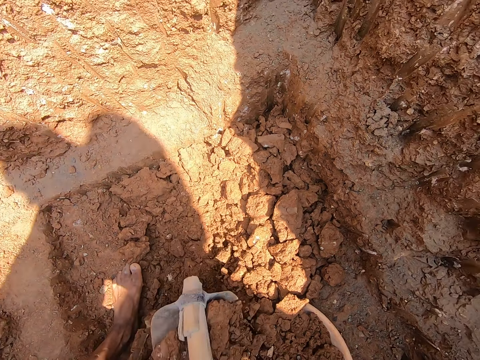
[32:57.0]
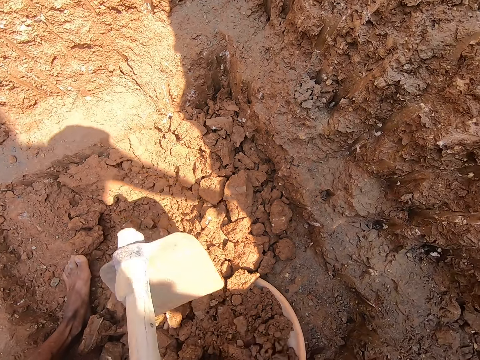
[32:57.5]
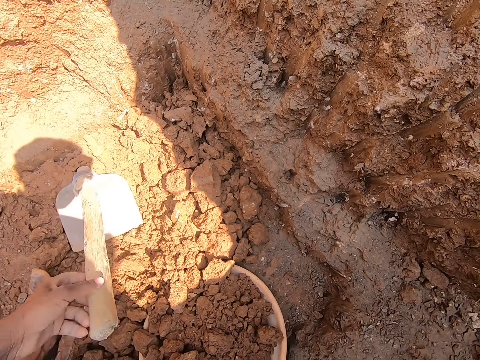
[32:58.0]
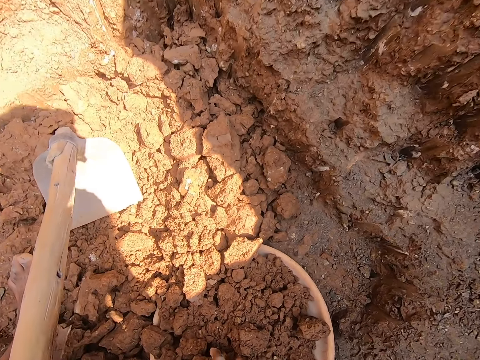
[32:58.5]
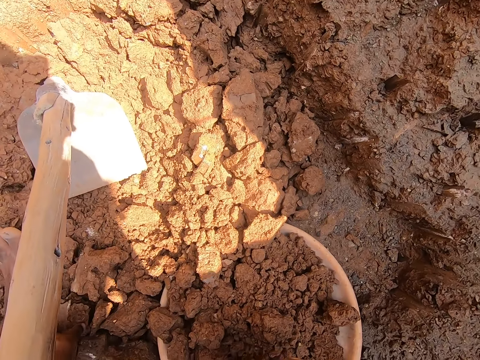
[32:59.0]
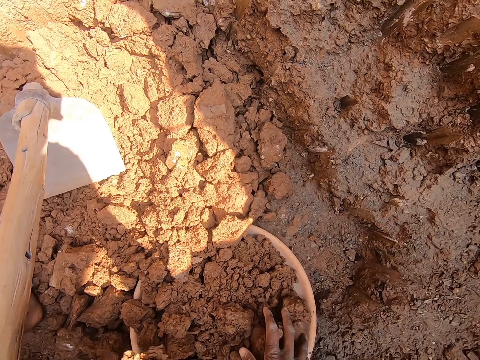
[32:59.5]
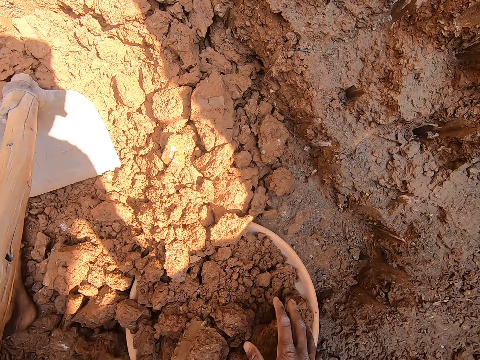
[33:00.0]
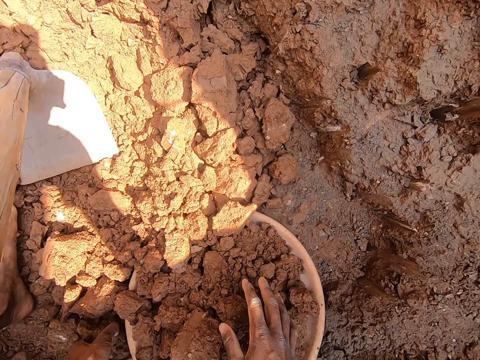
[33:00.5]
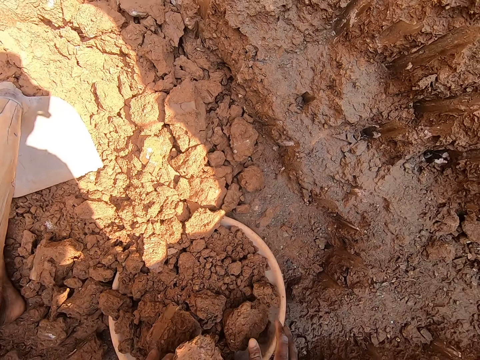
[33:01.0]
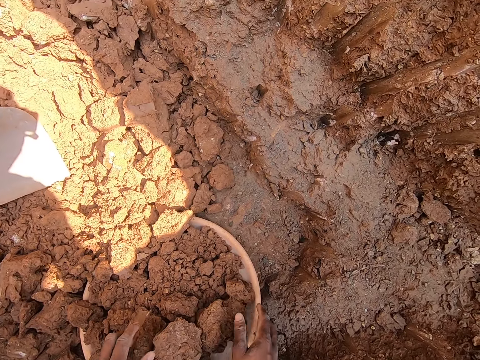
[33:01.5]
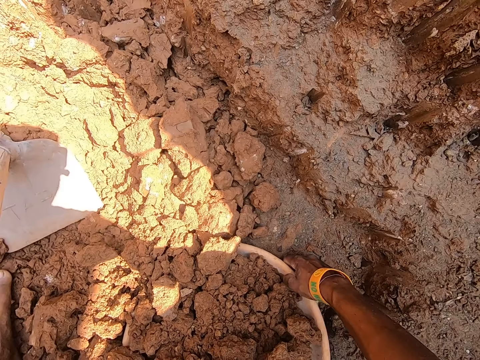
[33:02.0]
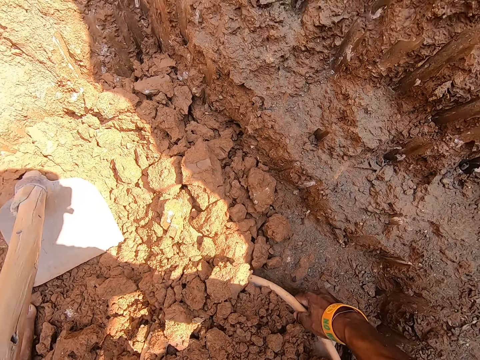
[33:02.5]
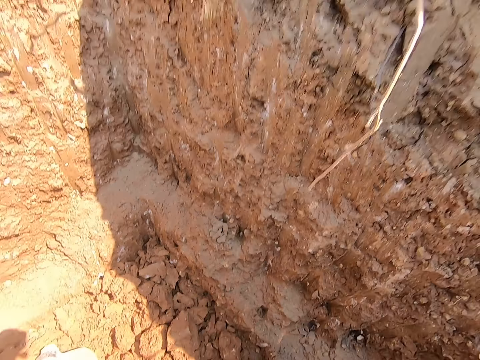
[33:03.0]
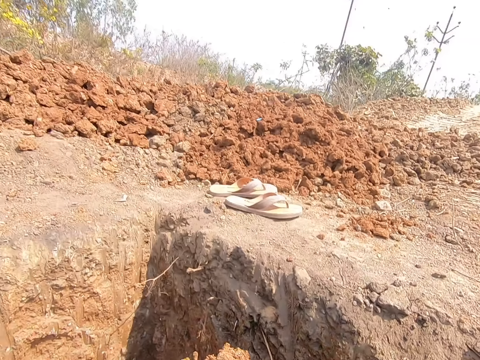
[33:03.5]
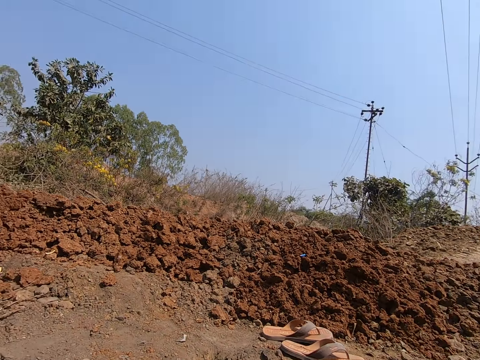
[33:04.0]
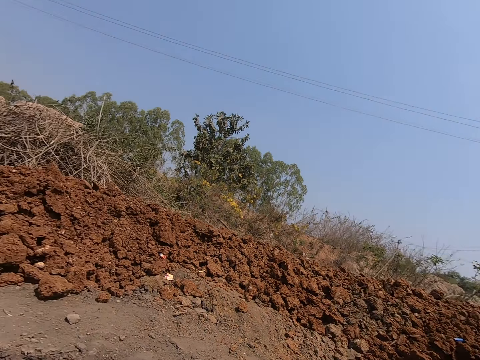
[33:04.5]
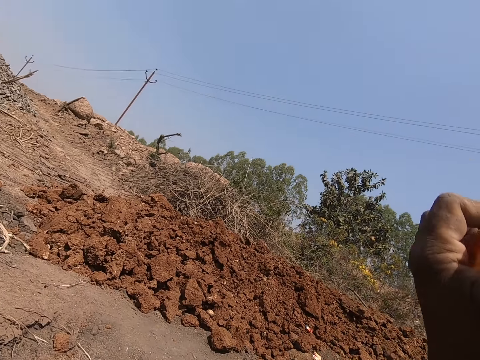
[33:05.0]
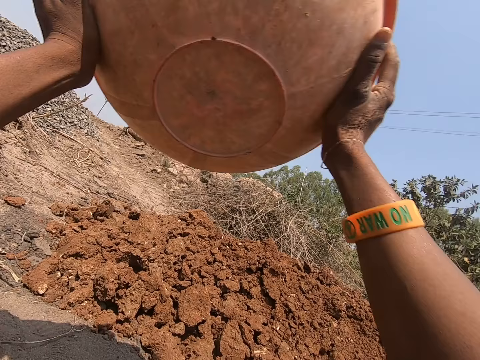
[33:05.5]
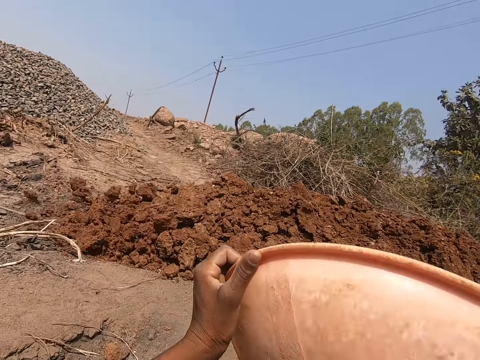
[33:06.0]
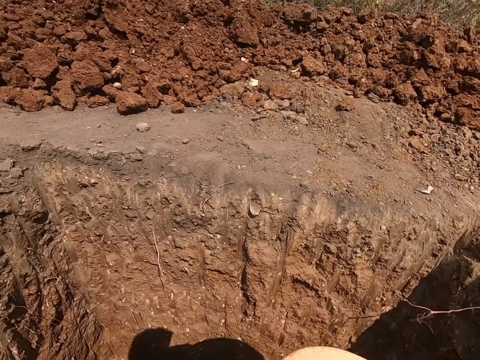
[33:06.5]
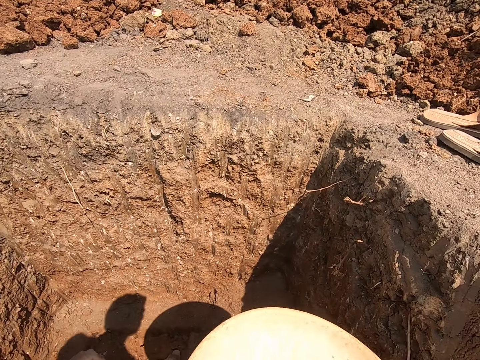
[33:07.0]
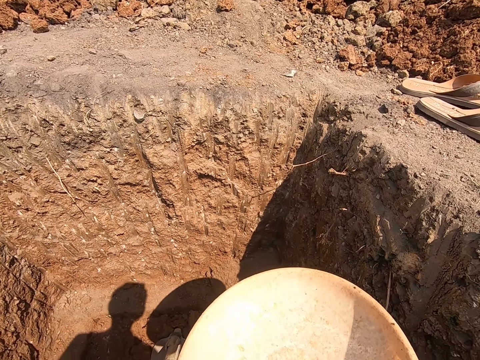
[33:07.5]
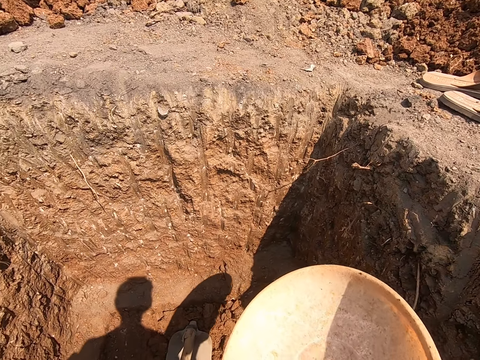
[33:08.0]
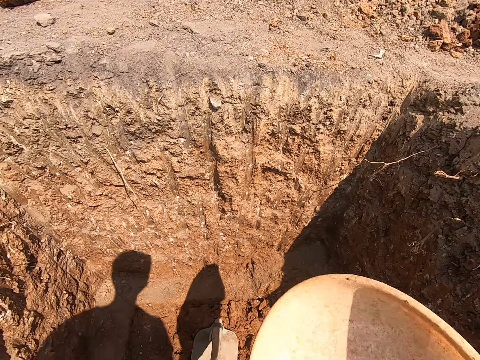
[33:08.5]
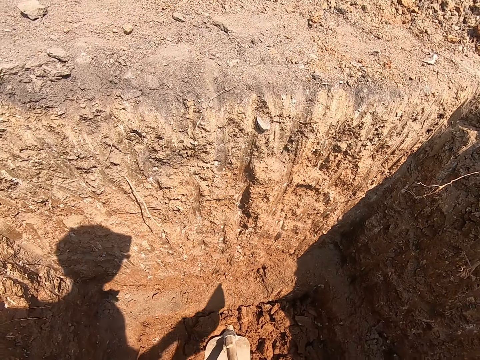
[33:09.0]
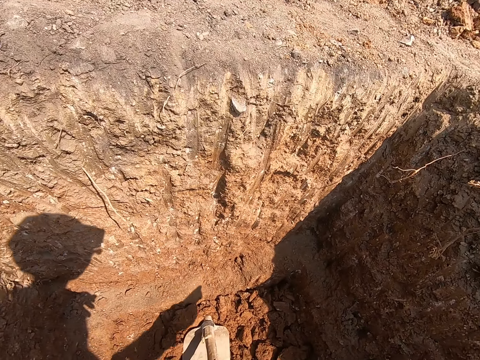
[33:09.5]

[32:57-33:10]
The camera wearer places the soil on the plastic. He drops the hoe on the ground of the pit with his left hand. He picks a stone from the ground with his left hand. He drops the stone in his left hand in the mortar pan. He picks a stone from the ground with his left hand. He drops the stone in his left hand in the mortar pan. He picks the soil clot. He carries the mortar pan from the ground with his hands. He picks the plastic with the soil. He pours the soil from the plastic. He throws the stones in the mortar pan on the ground with his hands.

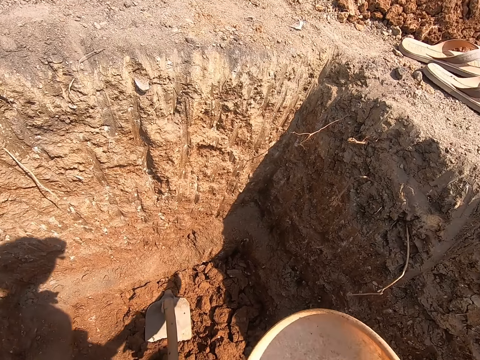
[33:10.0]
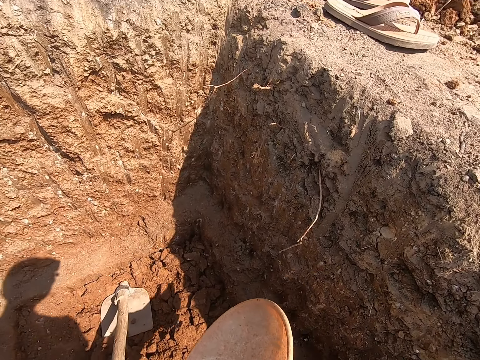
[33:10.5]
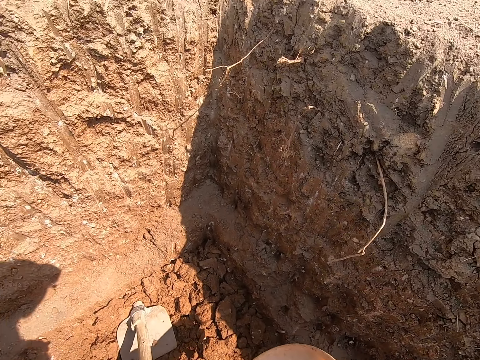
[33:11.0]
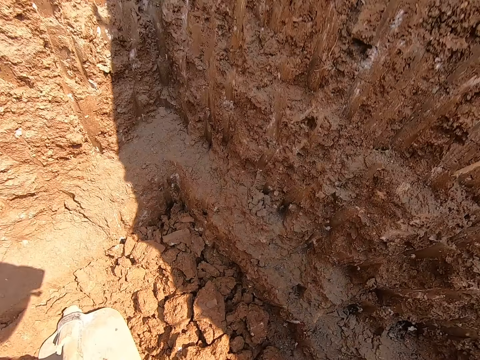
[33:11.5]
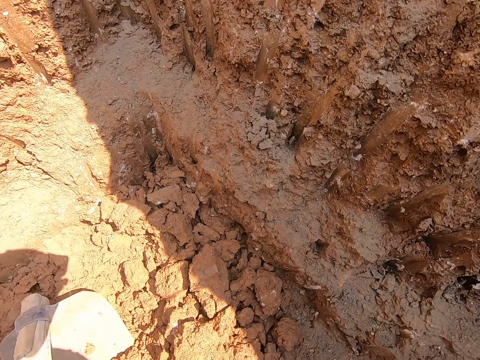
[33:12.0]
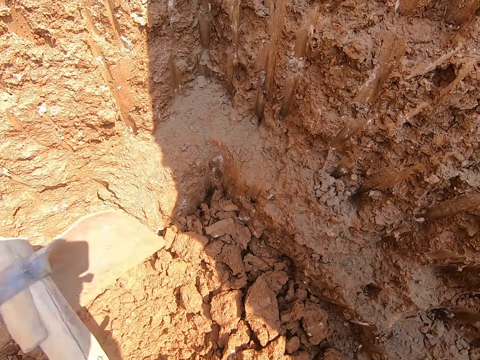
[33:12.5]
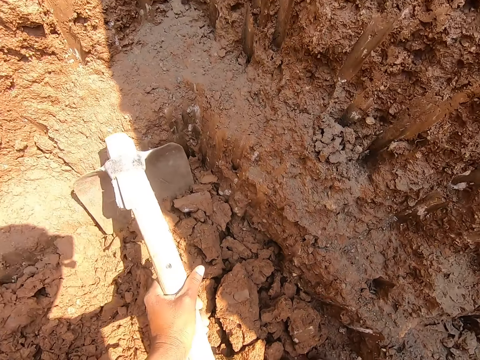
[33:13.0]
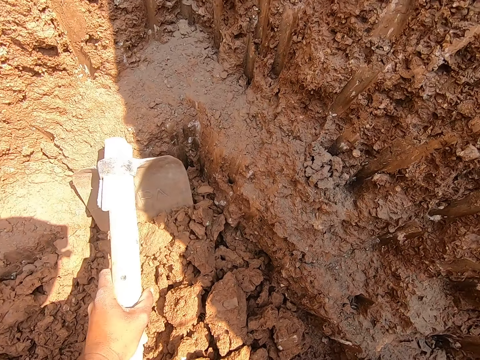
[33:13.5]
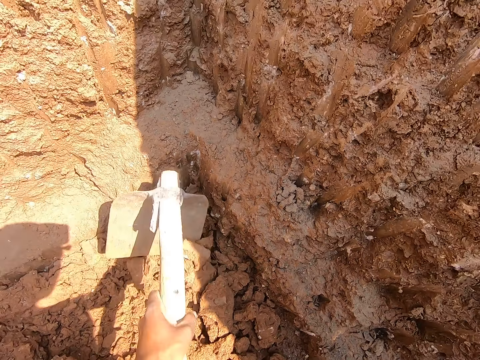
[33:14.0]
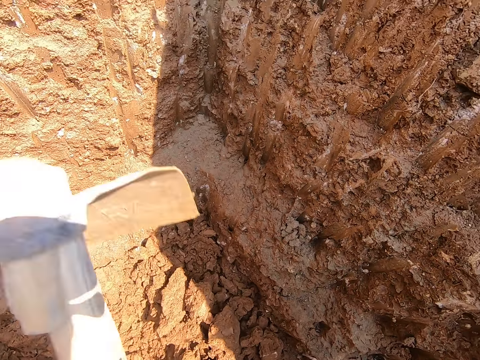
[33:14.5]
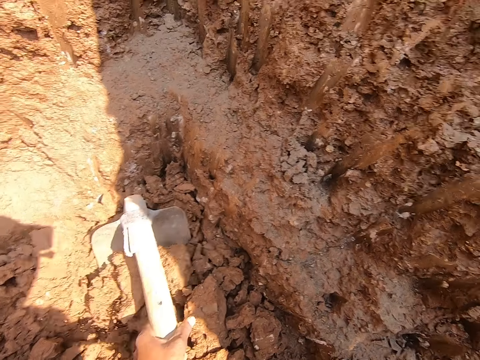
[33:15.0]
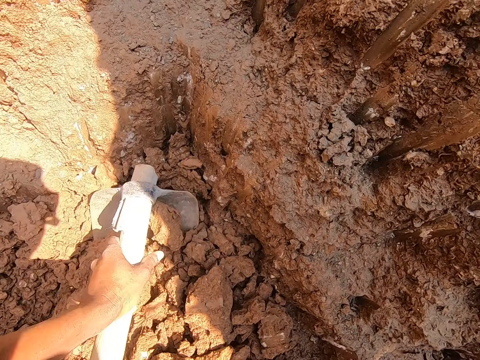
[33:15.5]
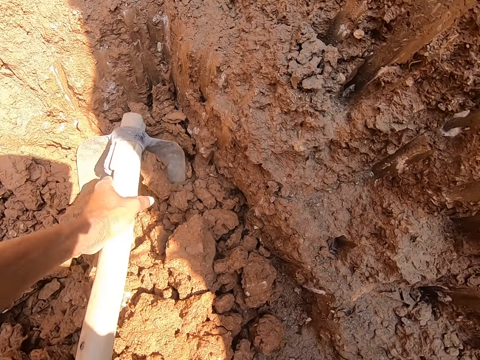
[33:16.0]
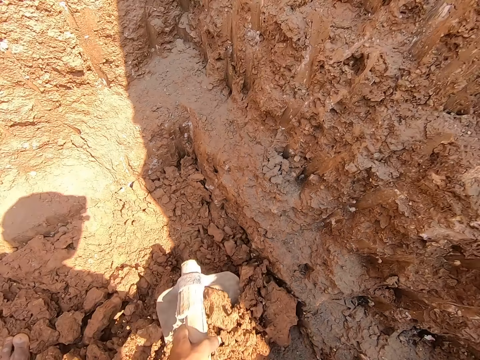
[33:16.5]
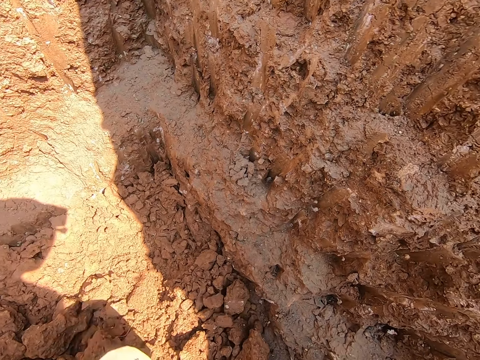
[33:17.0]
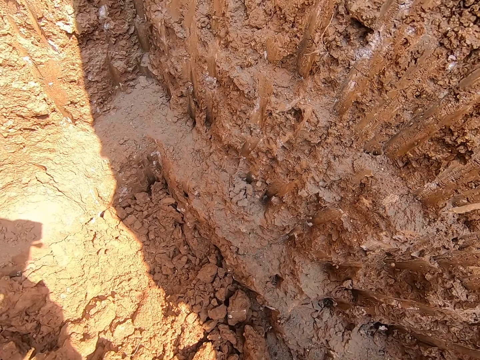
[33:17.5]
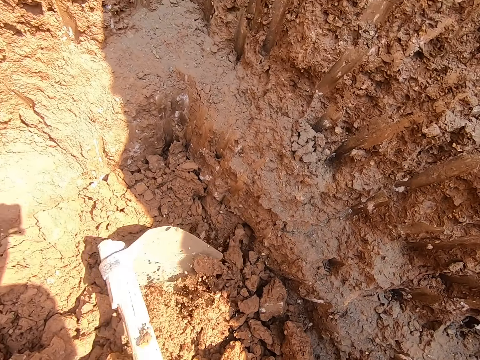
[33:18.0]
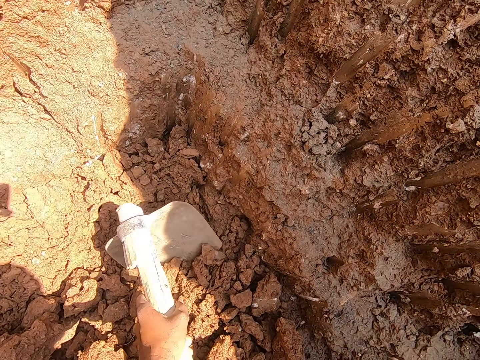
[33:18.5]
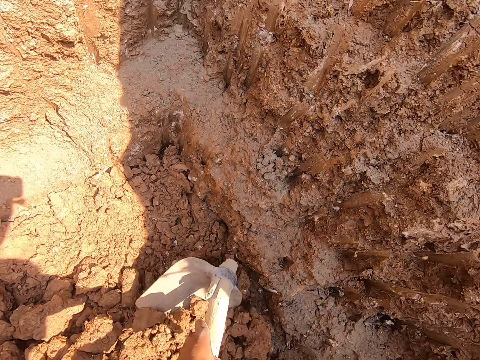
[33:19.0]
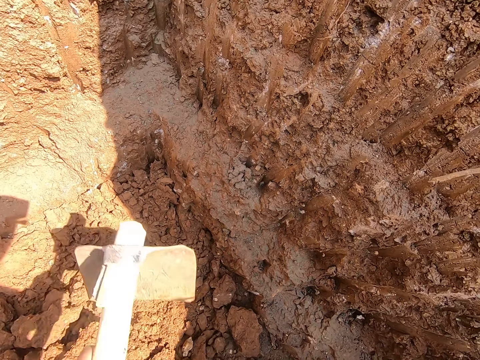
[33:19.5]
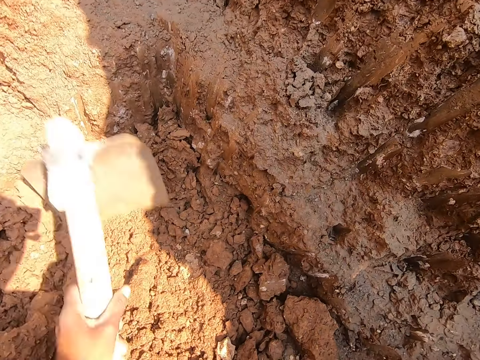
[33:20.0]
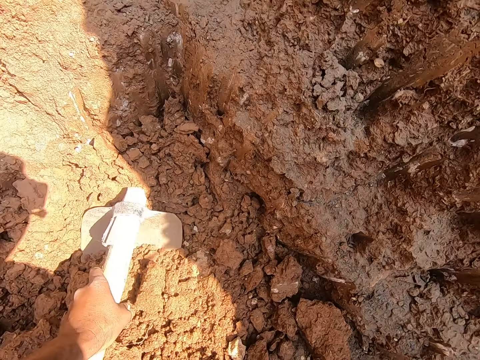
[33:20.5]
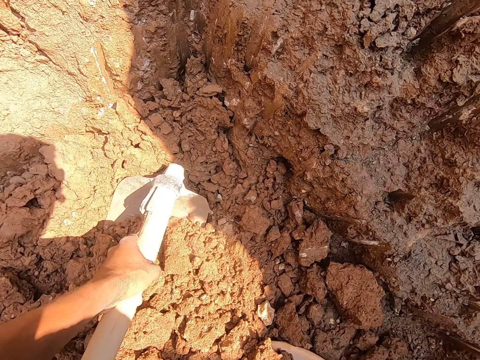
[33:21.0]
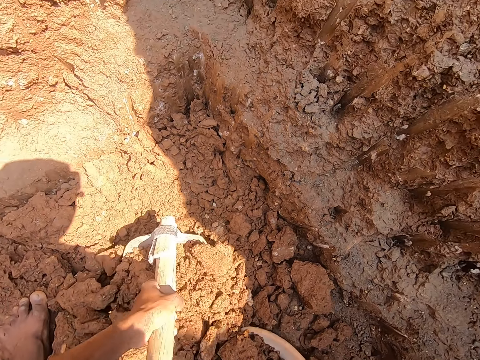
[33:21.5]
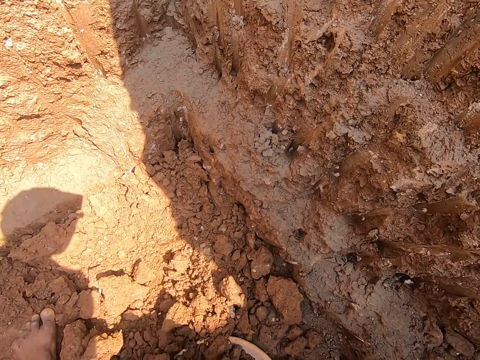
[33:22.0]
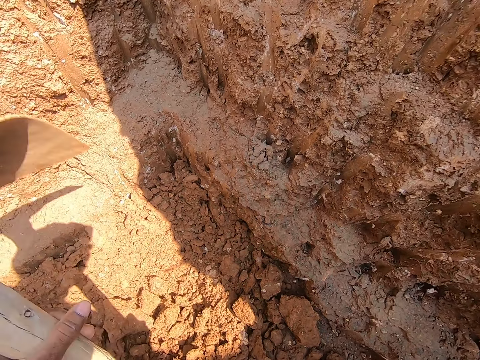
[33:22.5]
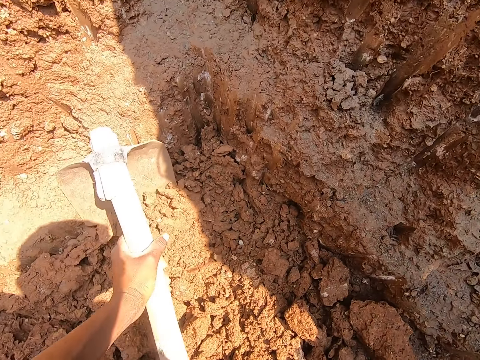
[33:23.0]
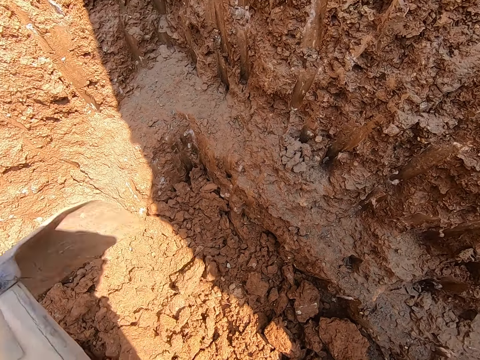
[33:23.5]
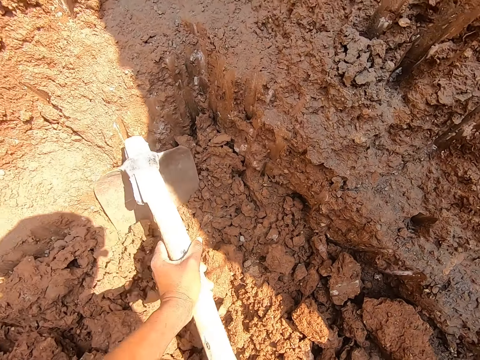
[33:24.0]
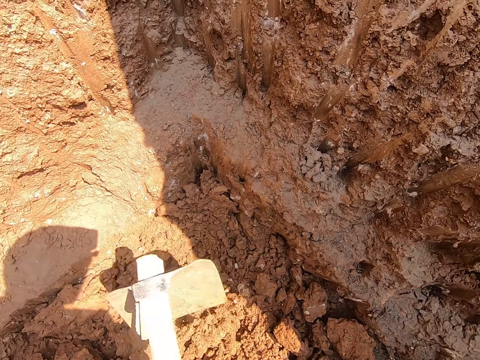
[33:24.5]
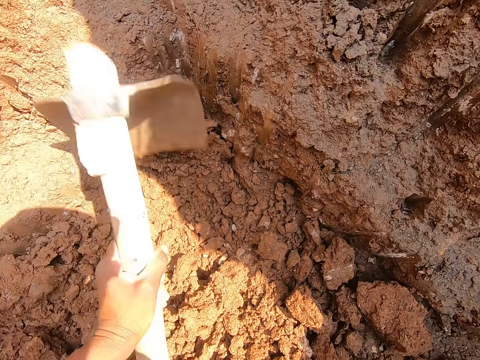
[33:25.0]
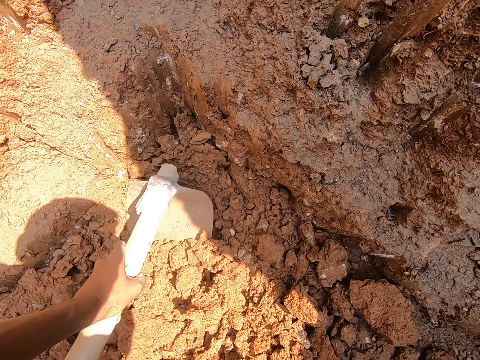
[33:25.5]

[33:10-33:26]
The camera wearer picks the hoe from the pit ground with his left hand. He drops the plastic. He packs stones from the ground into the mortar pan with the hoe in his hands. He digs the soil with the hoe. He places the soil on the plastic. He digs the soil with the hoe. He places the soil on the plastic. He digs the soil with the hoe. He packs stones from the ground into the mortar pan with the hoe in his hands. He places the soil on the plastic. He digs the ground with the hoe in his hands.
